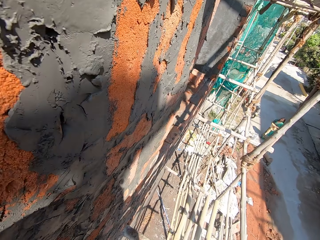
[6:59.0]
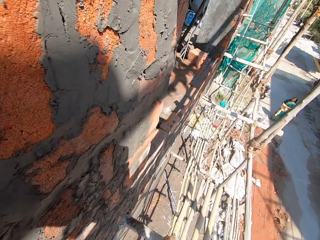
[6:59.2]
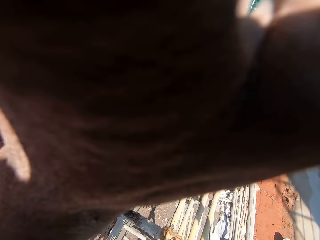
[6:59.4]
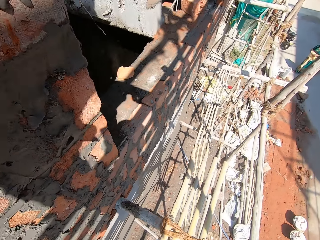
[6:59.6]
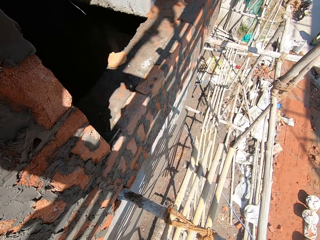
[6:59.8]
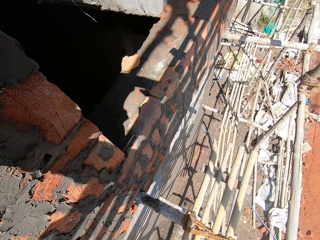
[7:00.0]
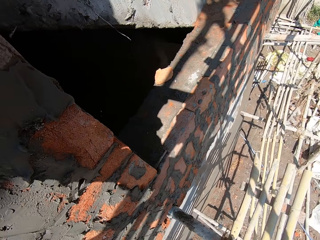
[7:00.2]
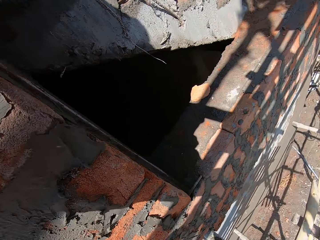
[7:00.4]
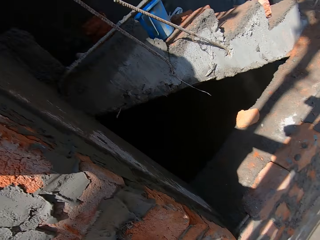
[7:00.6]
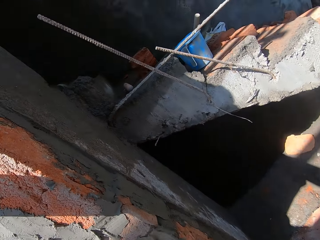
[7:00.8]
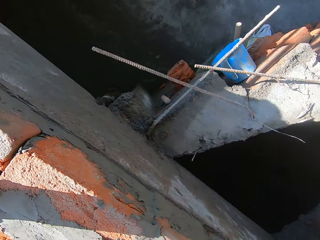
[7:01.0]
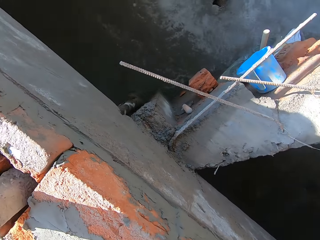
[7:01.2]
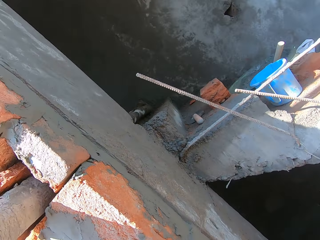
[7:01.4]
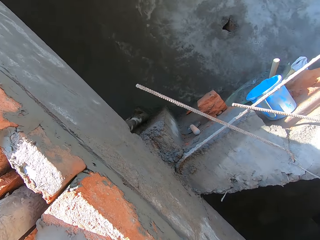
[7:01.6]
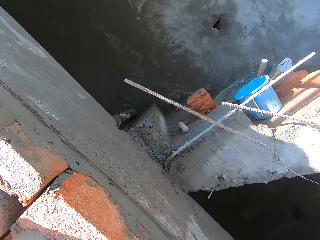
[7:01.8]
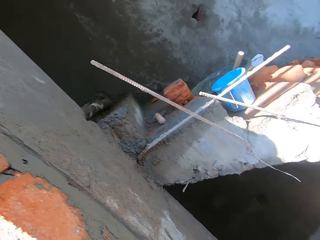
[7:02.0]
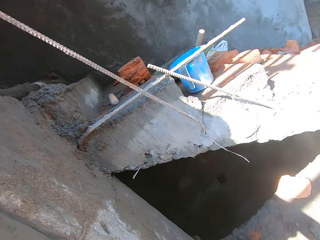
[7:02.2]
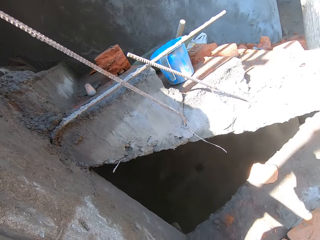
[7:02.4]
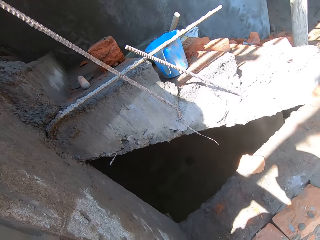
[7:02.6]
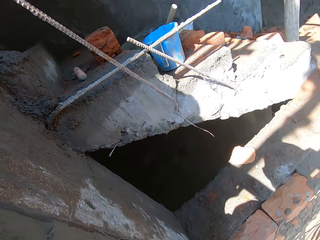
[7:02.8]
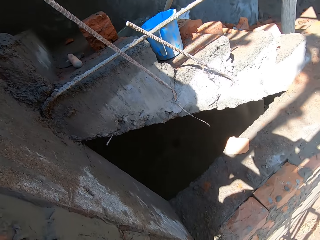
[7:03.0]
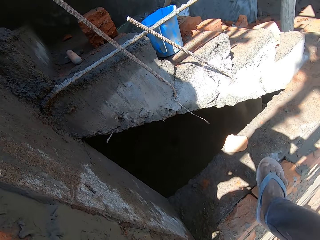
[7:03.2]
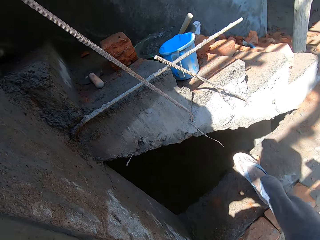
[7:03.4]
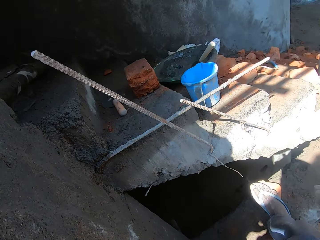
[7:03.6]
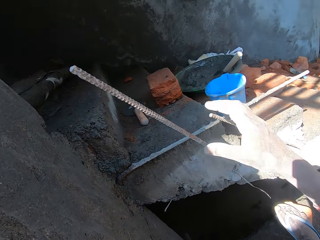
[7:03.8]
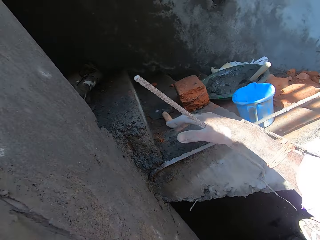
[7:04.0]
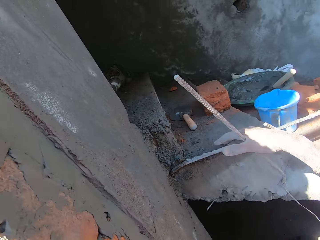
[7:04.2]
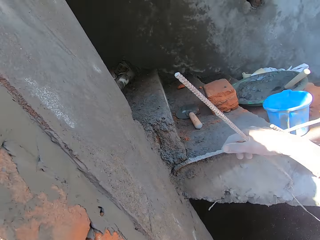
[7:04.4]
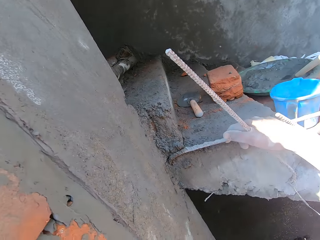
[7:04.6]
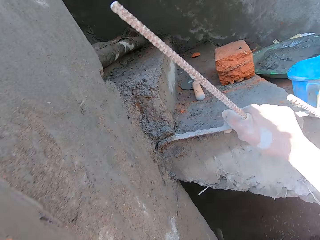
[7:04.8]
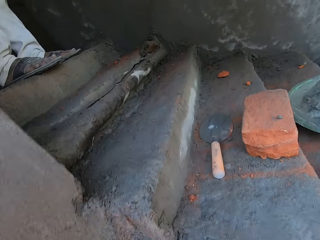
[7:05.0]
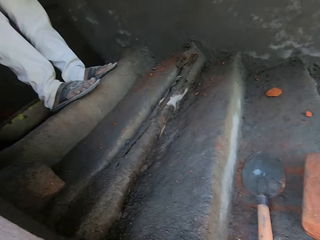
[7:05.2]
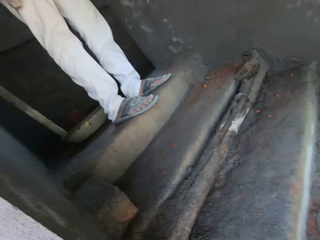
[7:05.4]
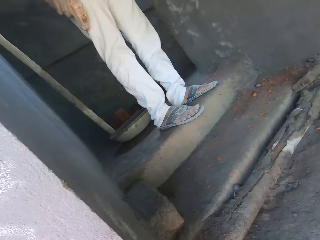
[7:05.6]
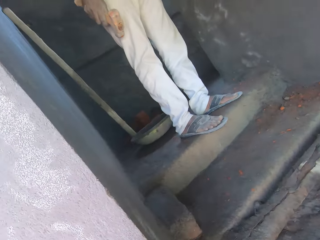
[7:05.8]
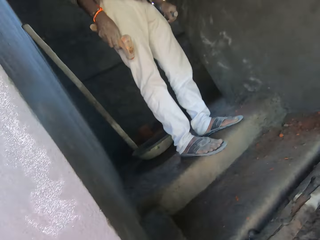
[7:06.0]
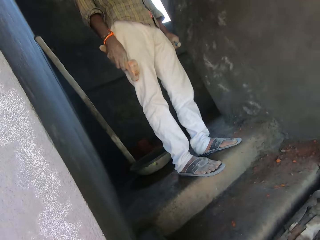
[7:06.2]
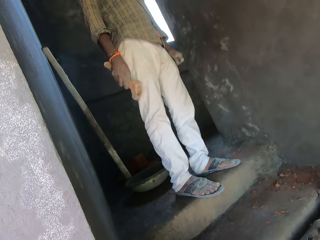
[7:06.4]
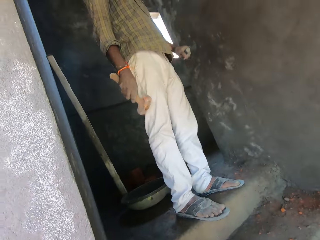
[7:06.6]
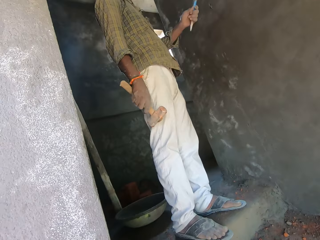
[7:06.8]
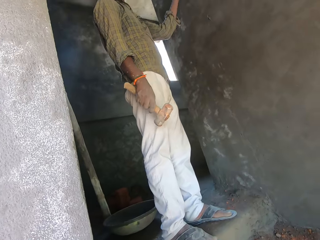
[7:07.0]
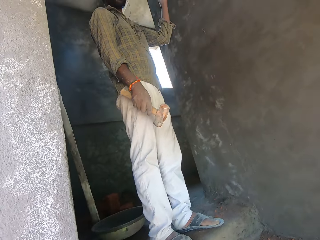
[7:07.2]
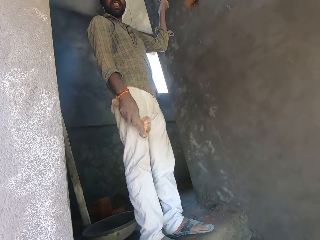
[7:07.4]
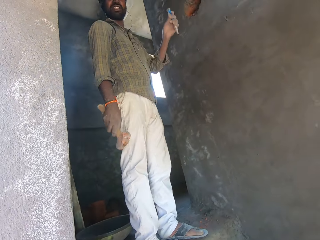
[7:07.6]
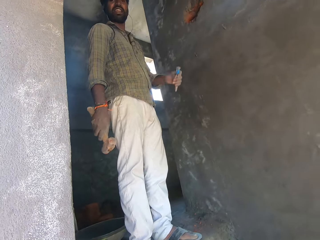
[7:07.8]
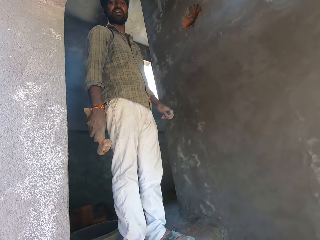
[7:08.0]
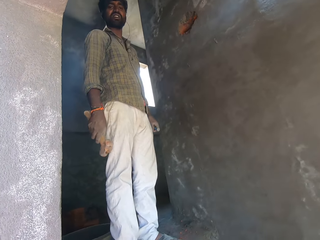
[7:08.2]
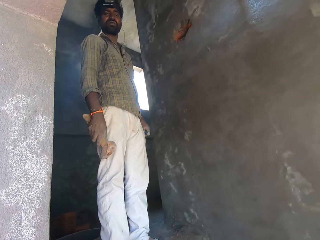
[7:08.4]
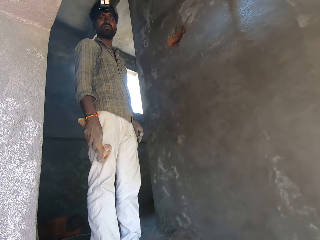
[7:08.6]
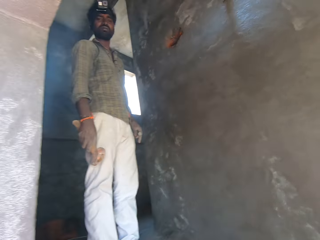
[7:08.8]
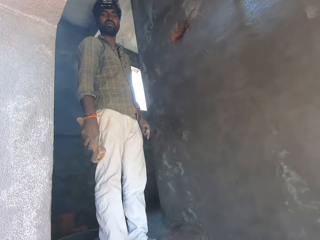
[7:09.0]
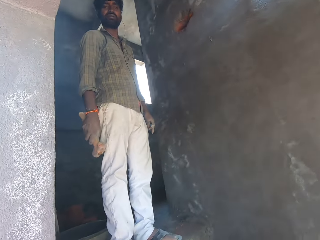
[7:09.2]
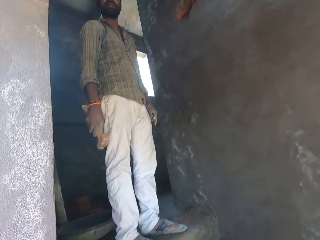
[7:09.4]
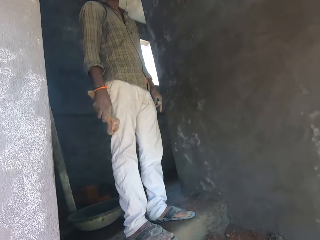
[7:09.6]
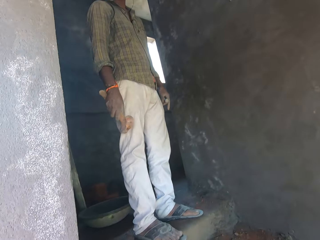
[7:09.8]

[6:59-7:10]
The camera wearer lifts the hand up. They talk to a man. The man talks to the camera wearer. The camera wearer looks around. They talk to the man. They climb onto the building. They step on the wall. They hold the steel on the wall. The man talks to the camera wearer. The camera wearer talks to the man and looks around. They interact with the man. The man talks to the camera wearer and holds the hammer in the hand.

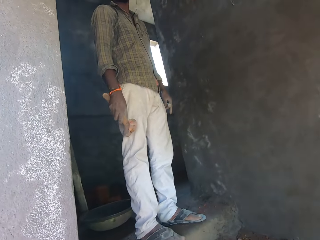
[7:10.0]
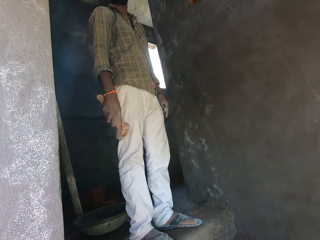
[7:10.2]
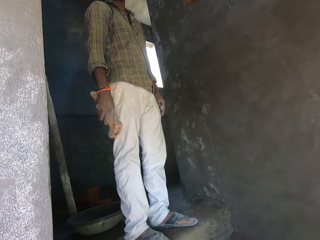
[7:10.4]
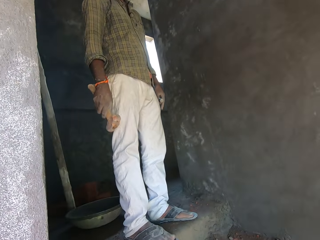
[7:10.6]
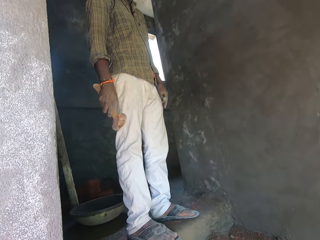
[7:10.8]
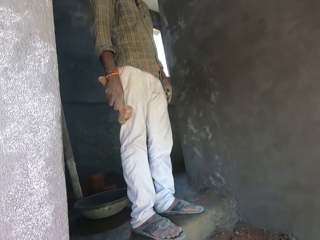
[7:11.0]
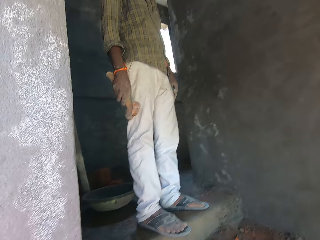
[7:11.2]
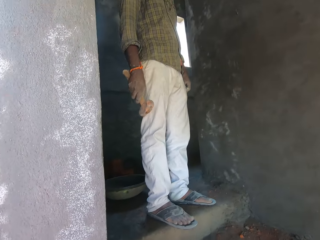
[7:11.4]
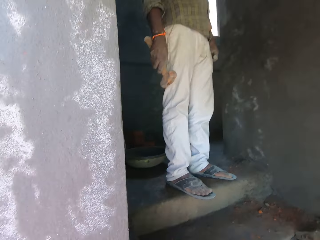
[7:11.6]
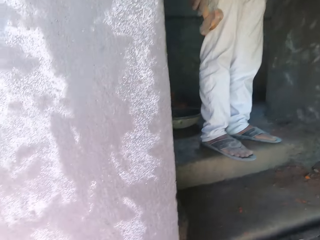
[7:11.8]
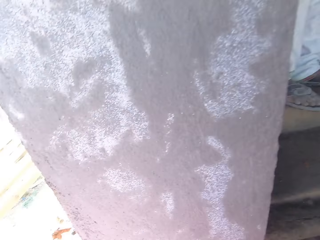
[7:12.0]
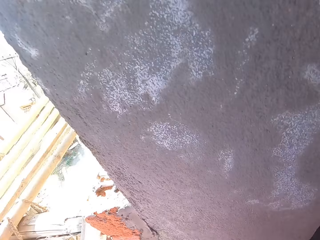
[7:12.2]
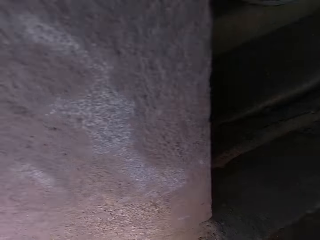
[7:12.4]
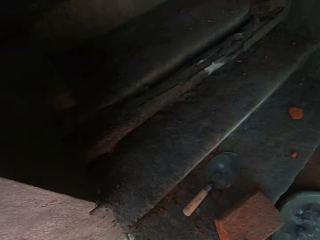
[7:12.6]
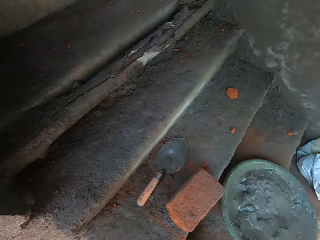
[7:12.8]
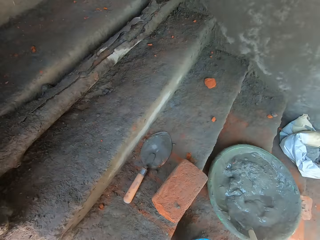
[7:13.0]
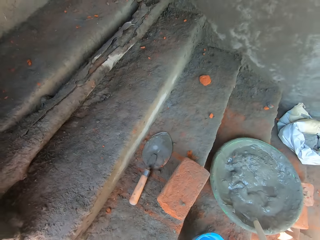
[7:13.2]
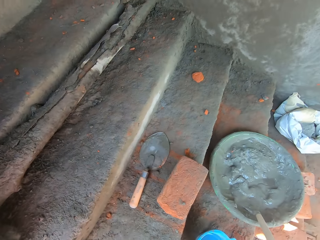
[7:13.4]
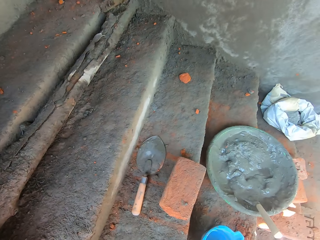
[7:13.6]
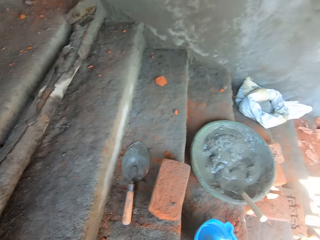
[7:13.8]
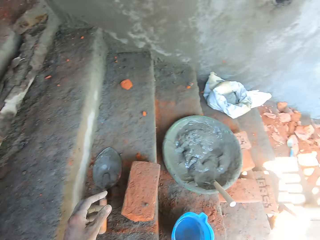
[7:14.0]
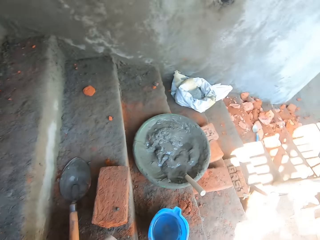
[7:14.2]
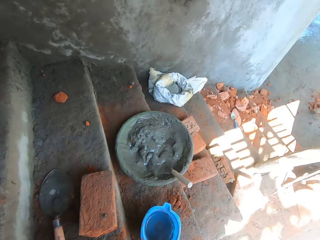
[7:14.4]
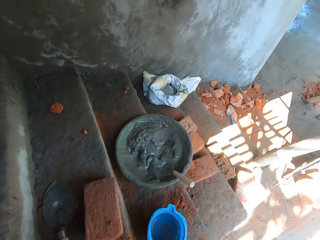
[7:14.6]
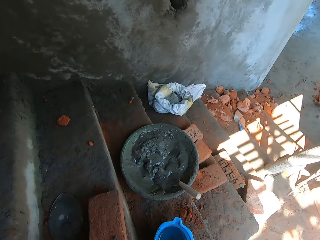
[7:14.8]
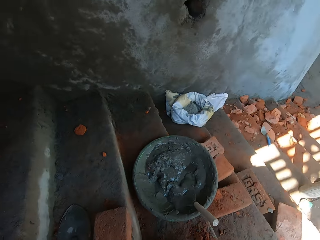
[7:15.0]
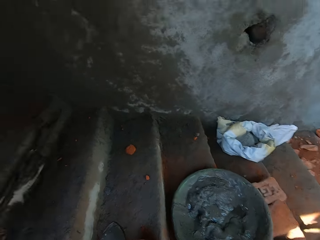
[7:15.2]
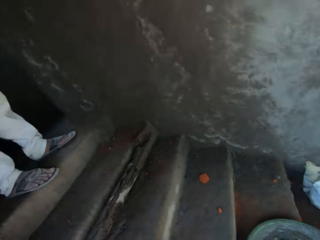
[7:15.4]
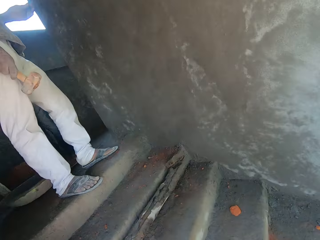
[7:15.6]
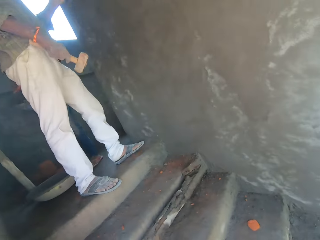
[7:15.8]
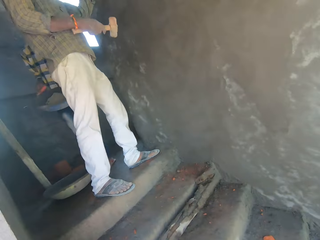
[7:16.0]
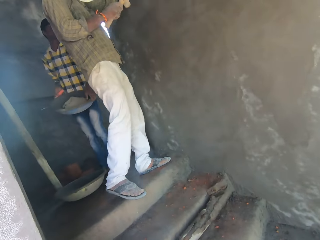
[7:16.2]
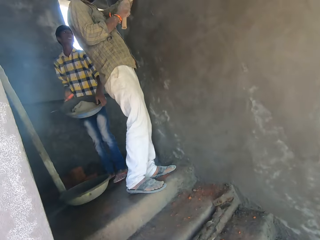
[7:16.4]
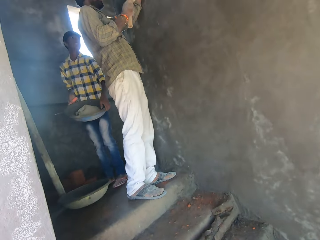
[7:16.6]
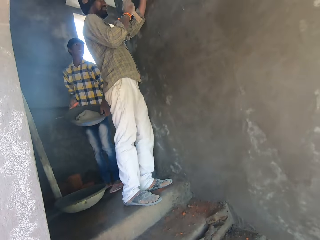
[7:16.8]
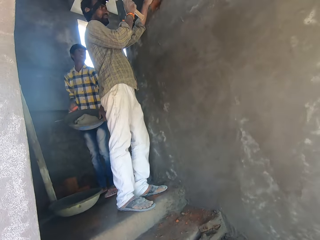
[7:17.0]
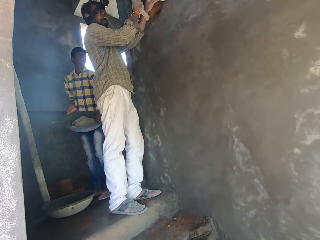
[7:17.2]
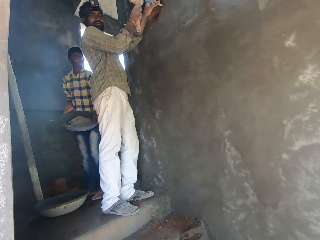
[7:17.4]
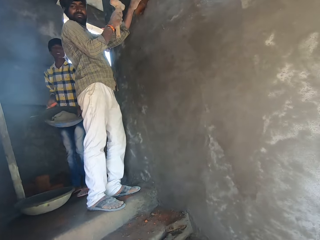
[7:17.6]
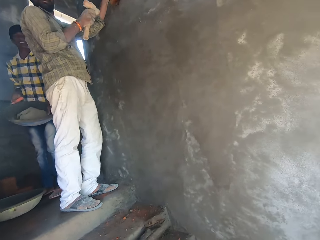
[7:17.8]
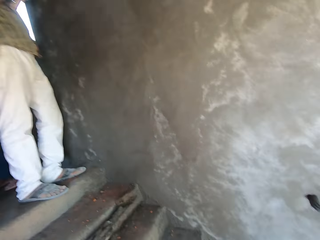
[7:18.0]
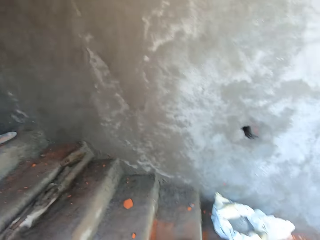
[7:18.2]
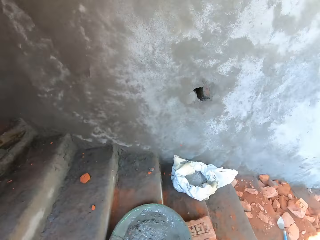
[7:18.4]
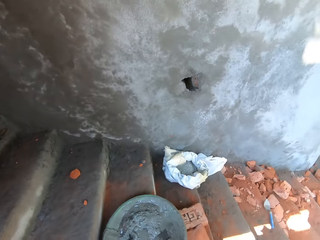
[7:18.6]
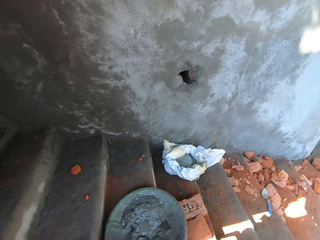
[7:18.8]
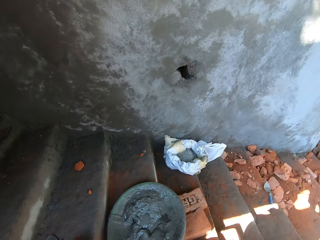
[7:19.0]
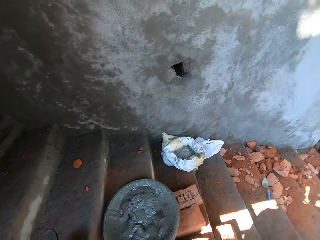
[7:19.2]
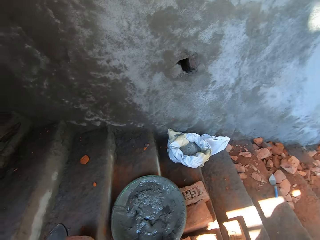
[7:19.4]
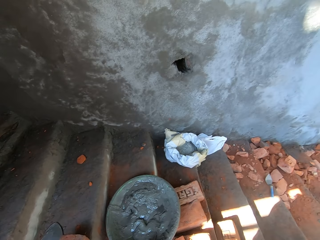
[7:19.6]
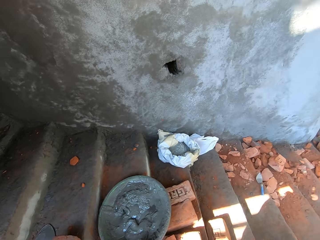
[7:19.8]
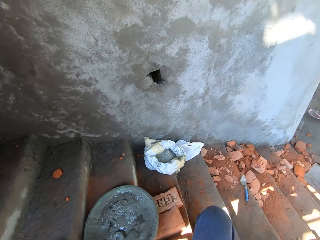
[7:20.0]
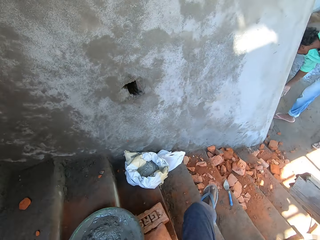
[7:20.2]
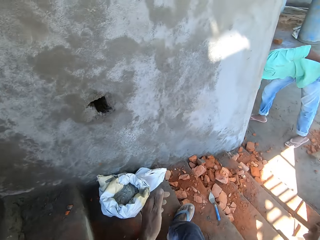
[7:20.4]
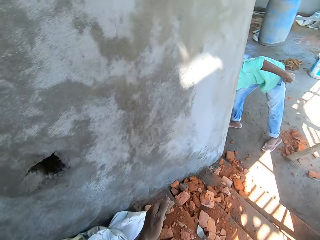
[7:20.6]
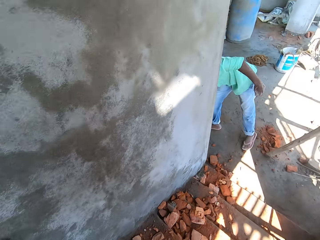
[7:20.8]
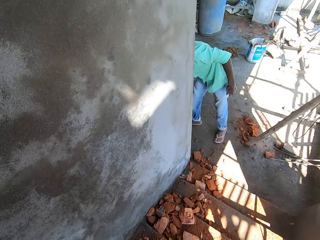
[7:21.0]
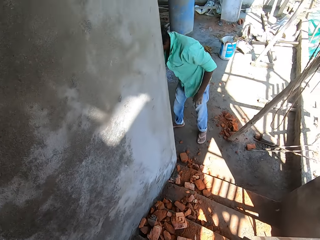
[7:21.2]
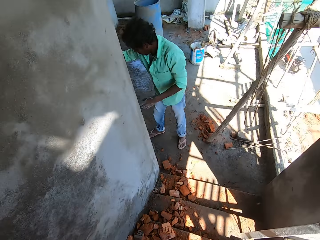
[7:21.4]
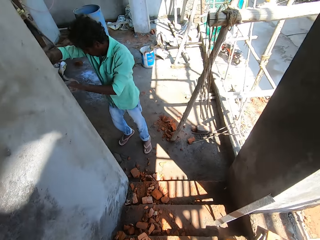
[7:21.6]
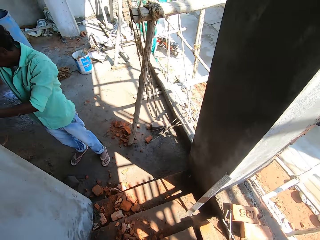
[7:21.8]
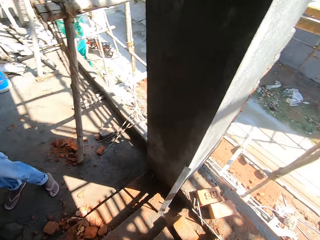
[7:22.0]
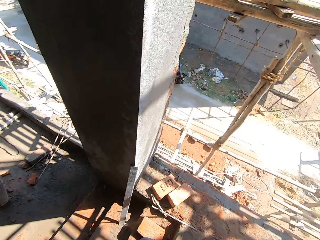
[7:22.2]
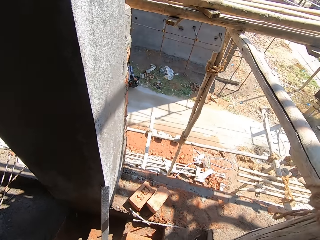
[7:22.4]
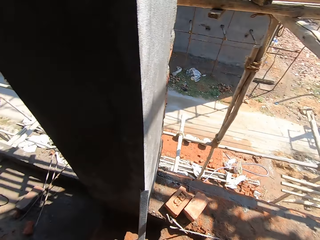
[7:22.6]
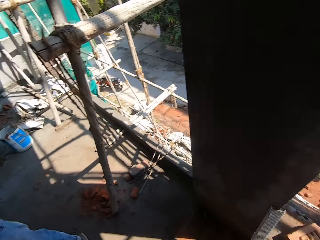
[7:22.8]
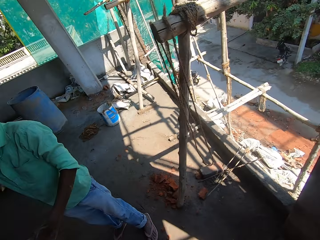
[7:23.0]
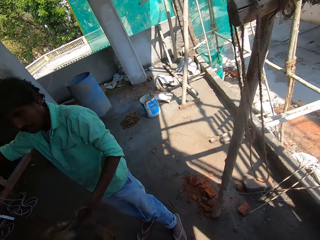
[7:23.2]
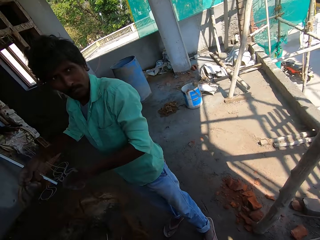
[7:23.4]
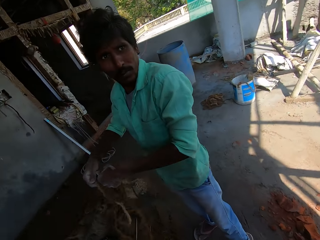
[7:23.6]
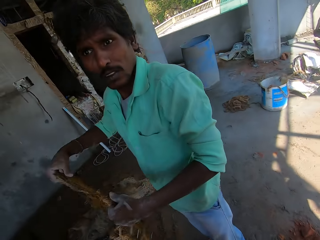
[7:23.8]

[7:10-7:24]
The camera wearer talks to a man. They look around. The man talks to the camera wearer. The camera wearer talks to the man. They look around. They look around again. They talk to the man. The man hits the chisel with the hammer. The camera wearer looks around. They walk down the stairs. They look around.
